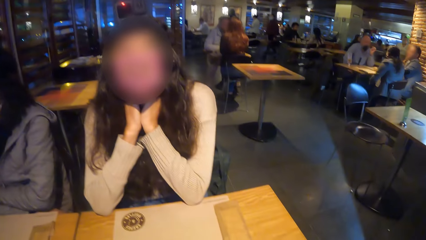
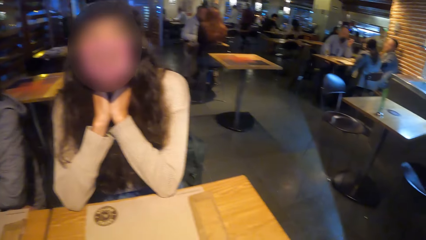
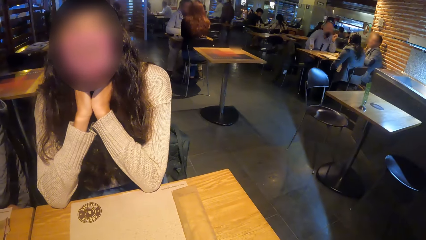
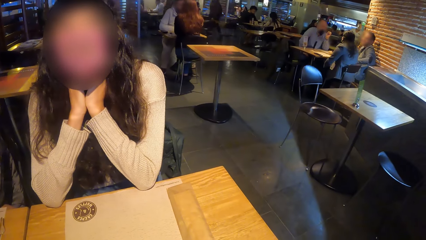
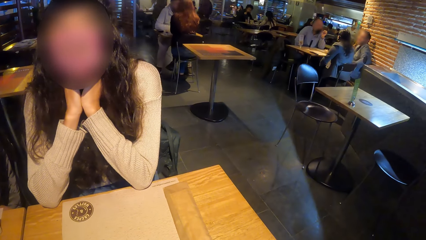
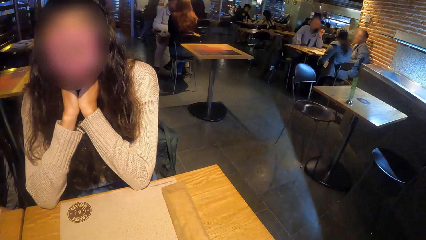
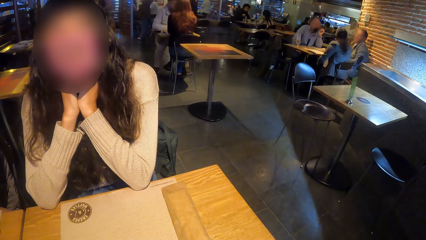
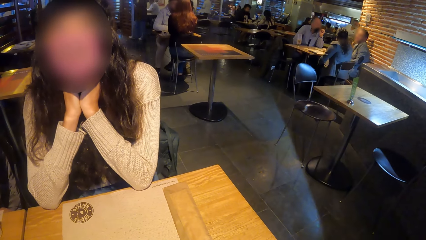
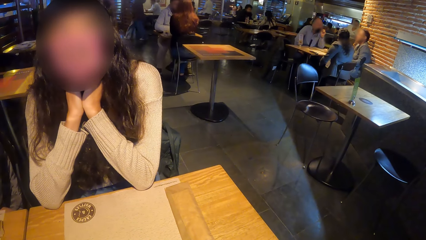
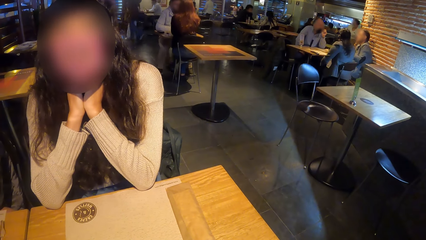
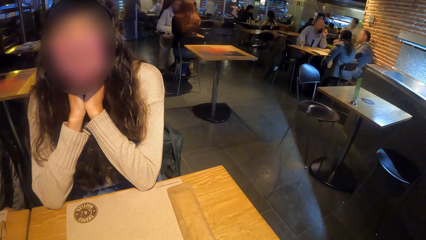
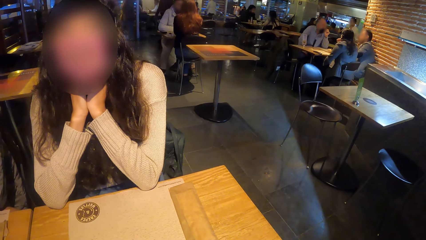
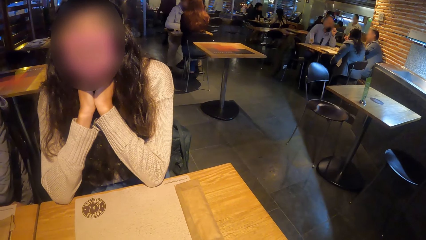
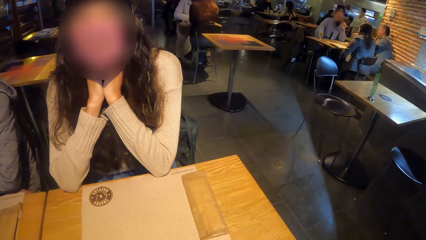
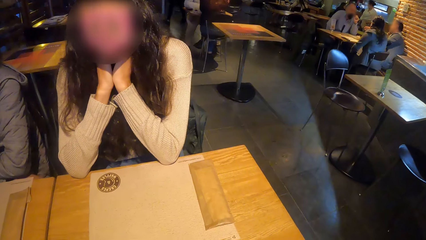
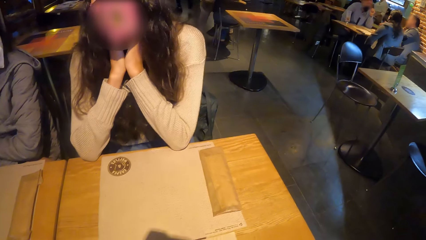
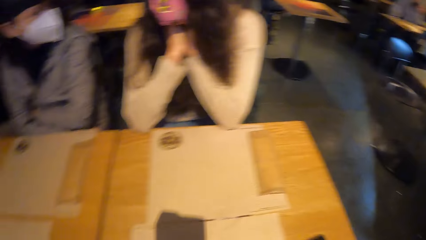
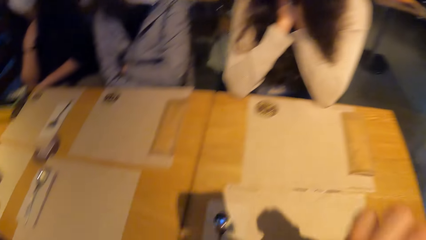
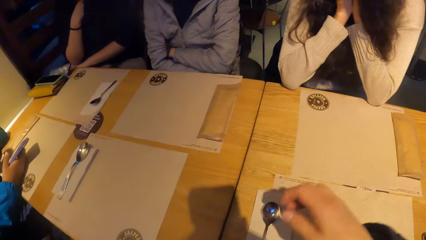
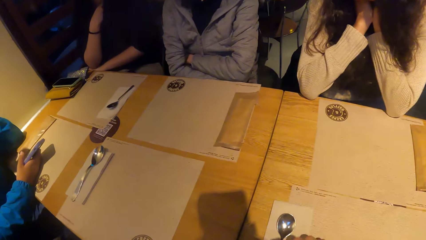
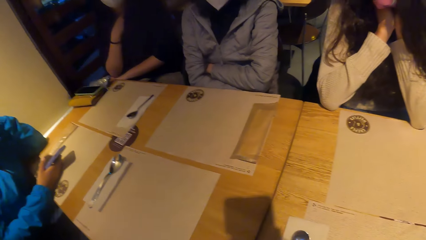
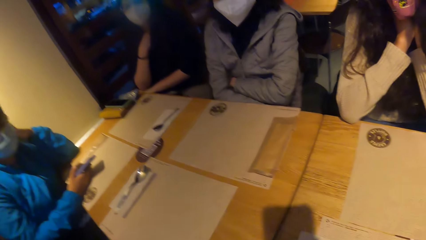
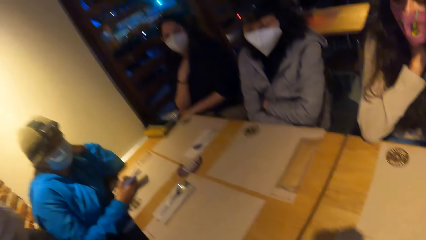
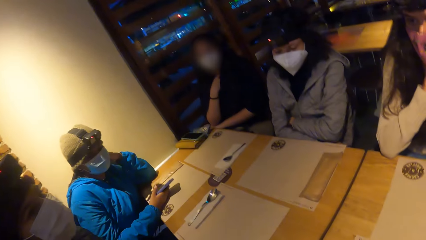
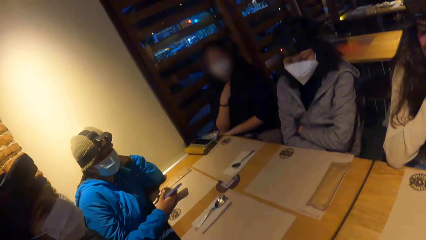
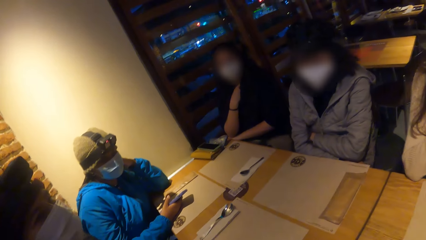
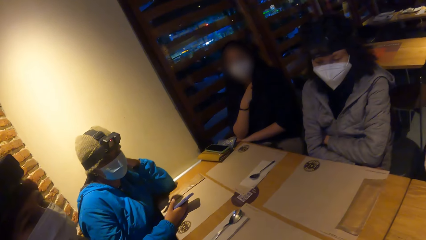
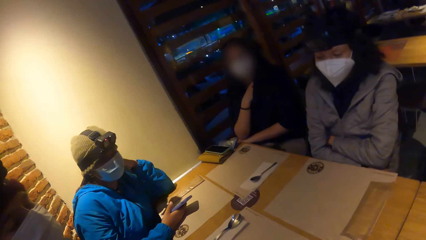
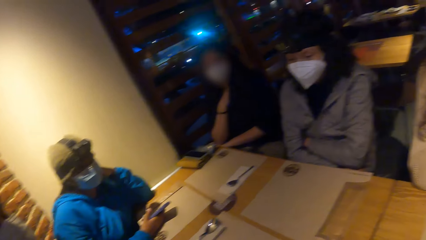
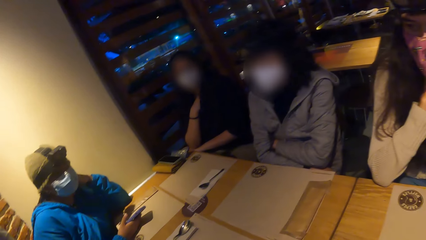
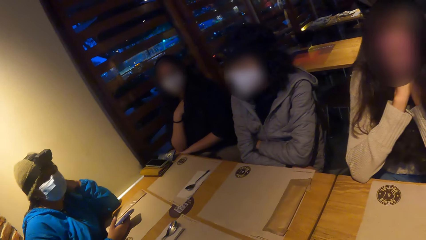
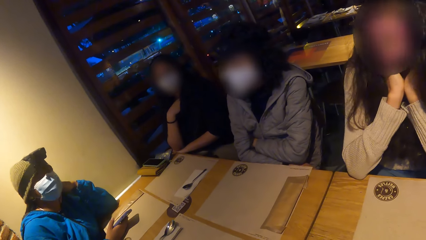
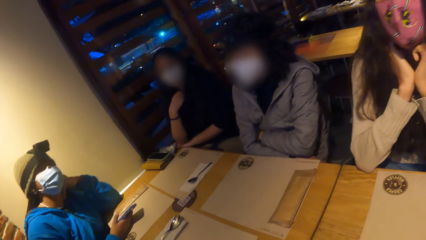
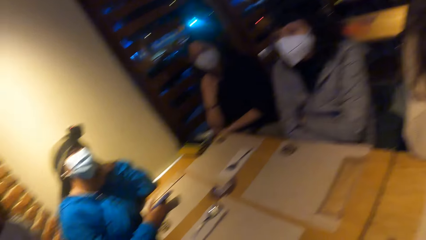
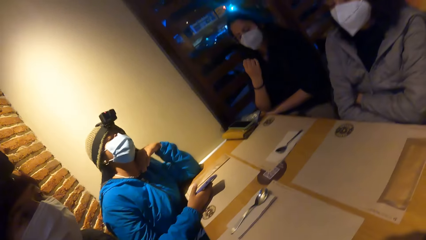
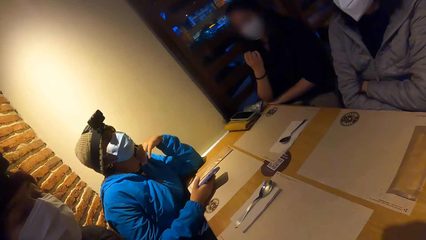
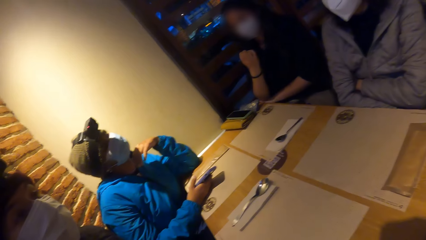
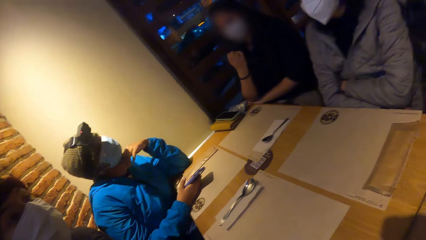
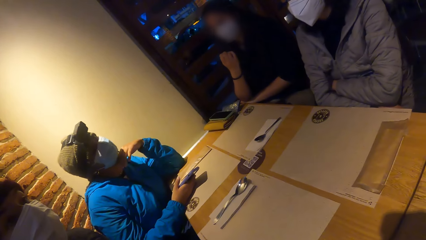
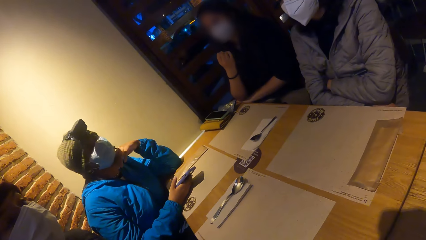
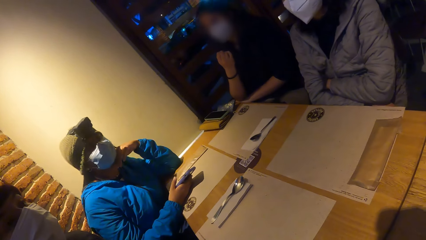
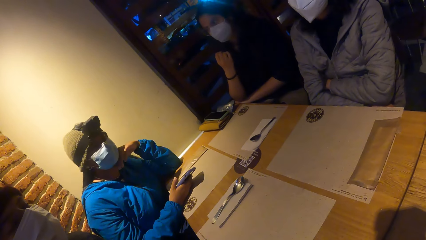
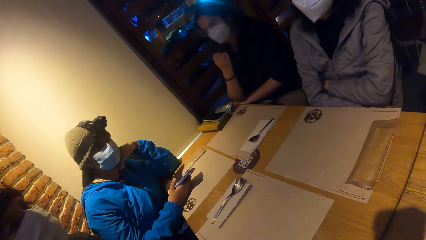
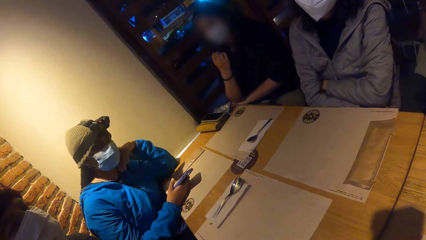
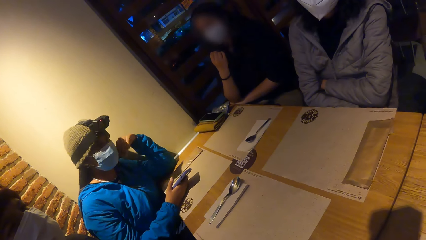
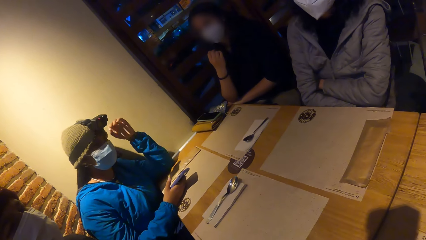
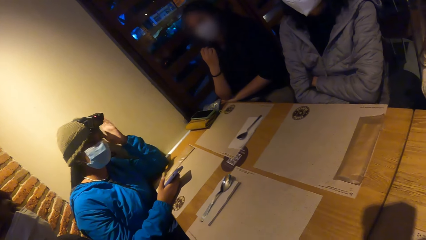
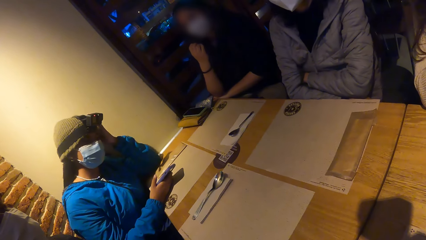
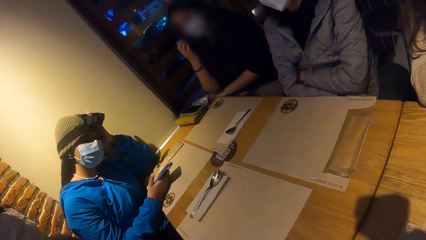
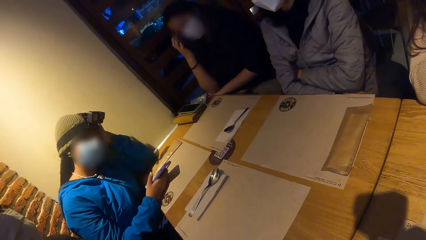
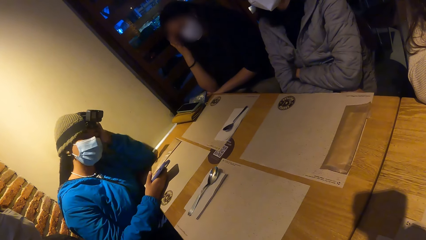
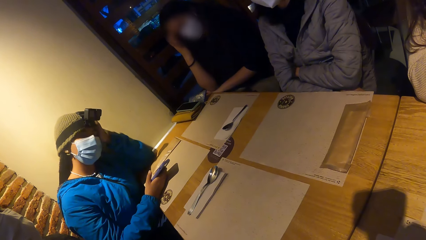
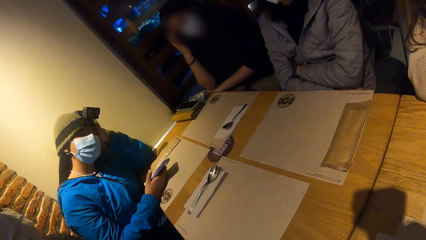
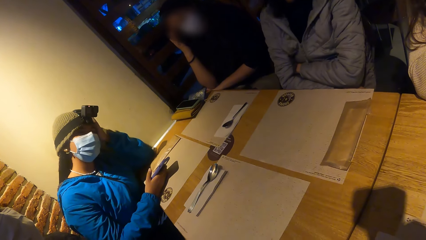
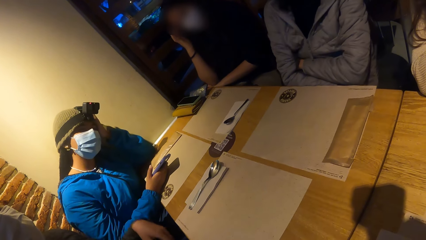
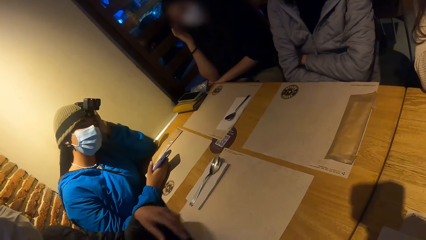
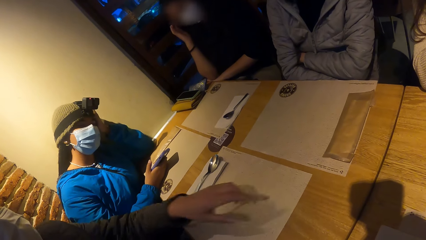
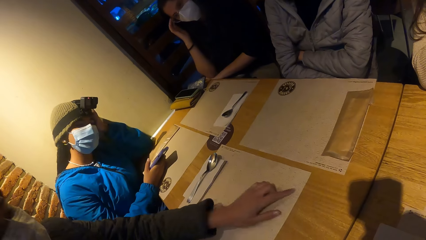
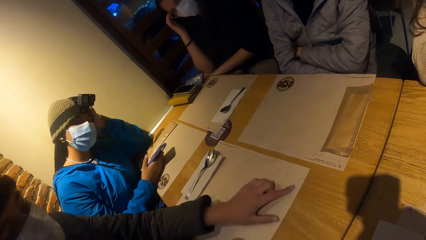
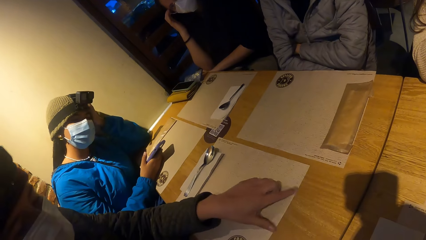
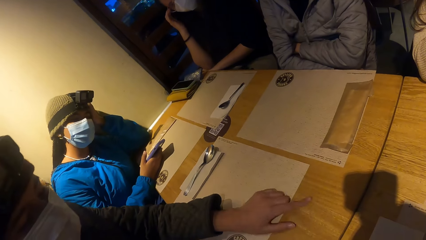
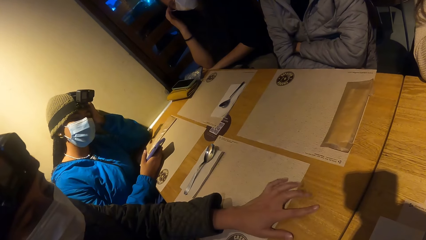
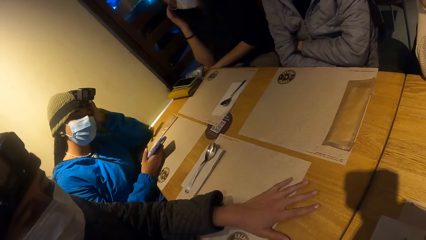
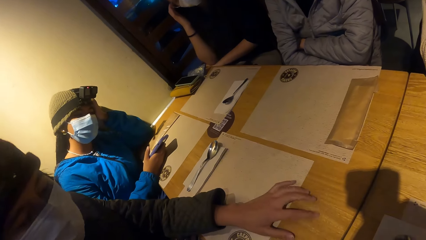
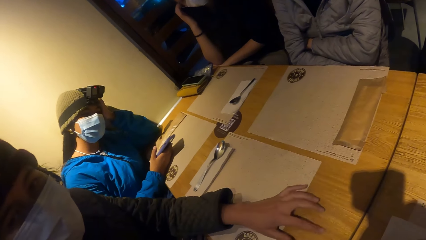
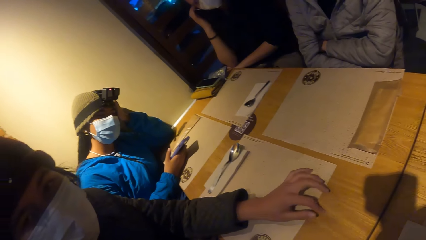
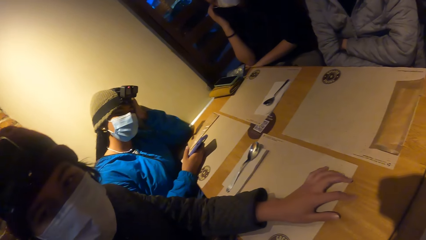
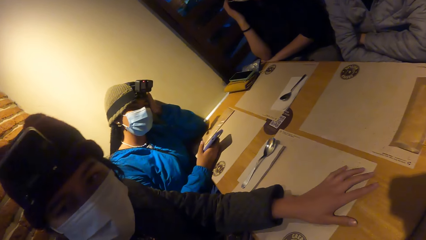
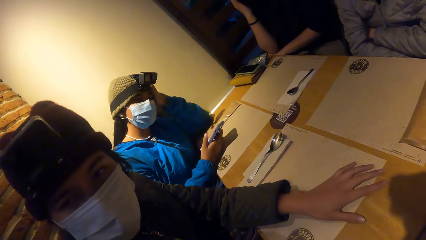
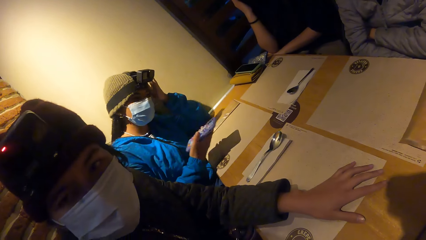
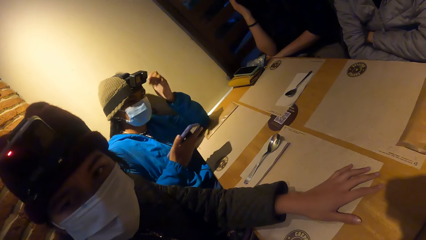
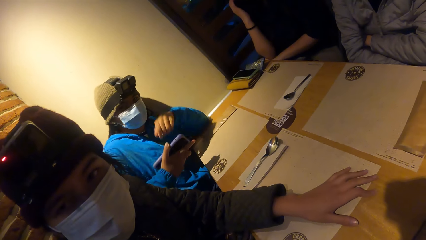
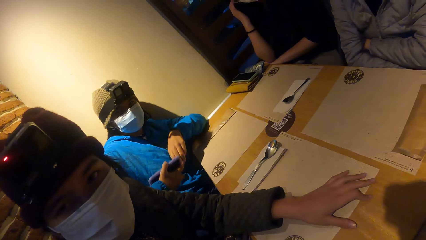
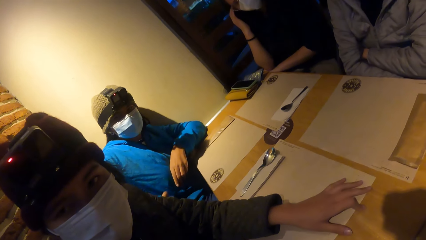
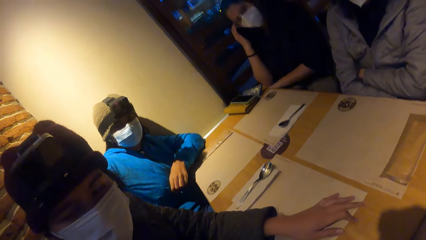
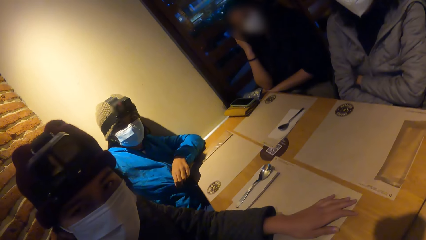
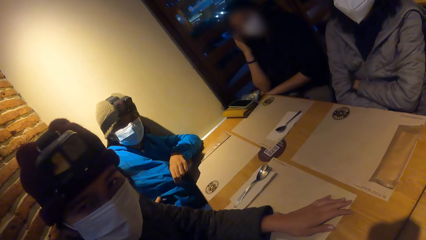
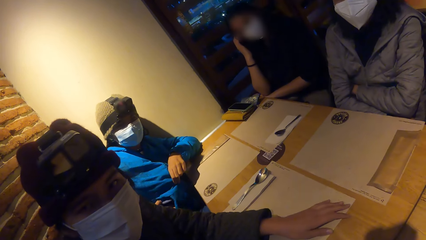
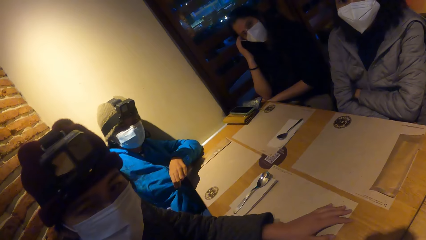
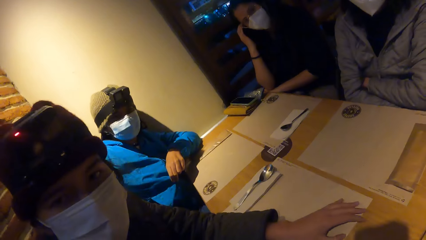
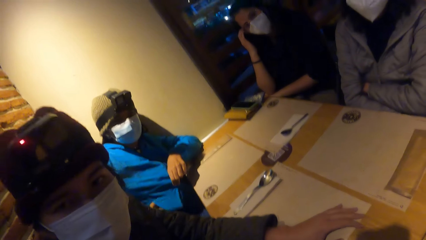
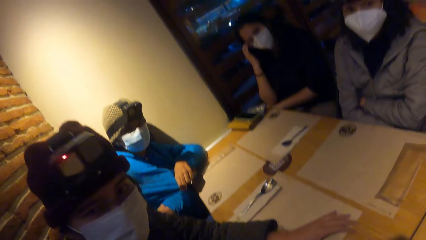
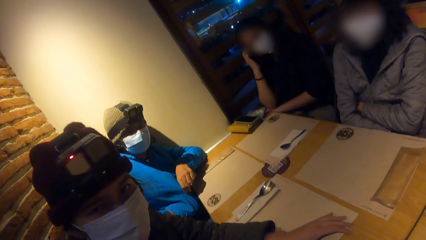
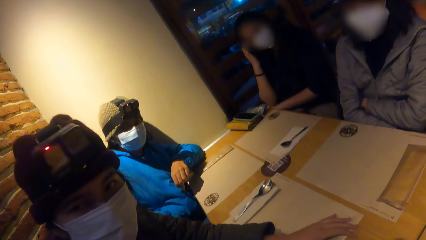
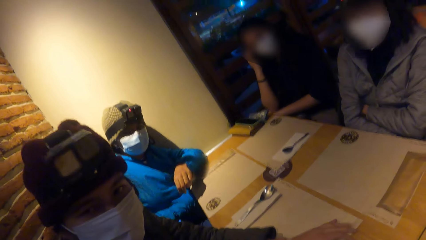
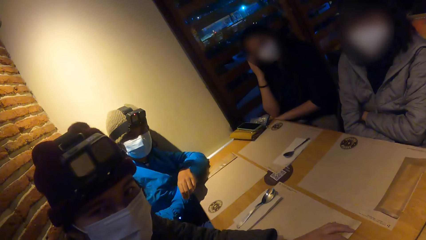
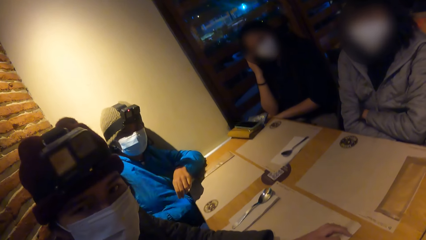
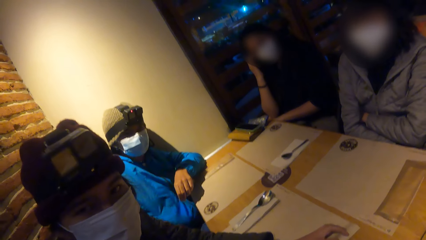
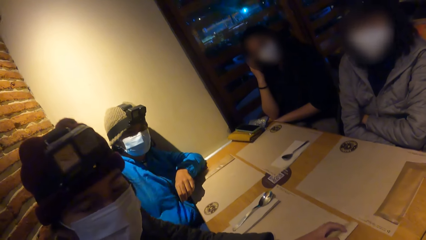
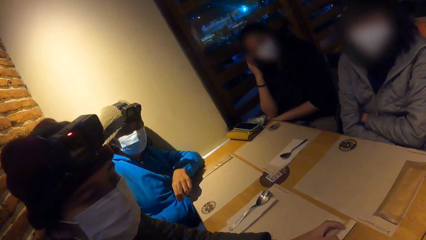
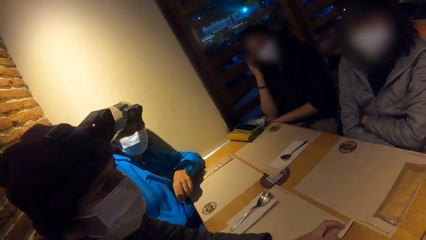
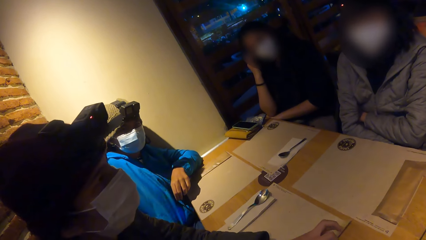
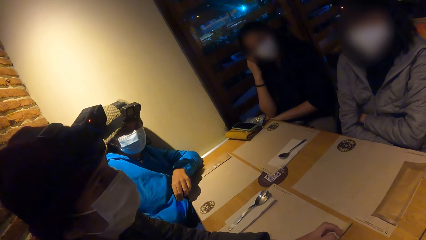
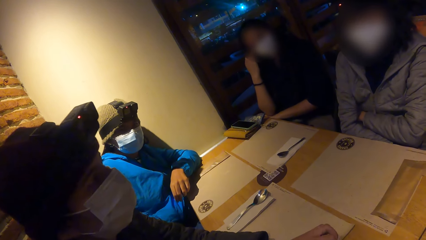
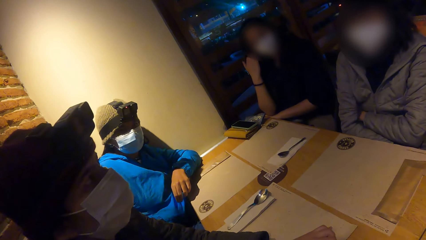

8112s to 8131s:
The camera wearer looks around. A person puts a hand on the face. A woman places her left hand on a table mat on the table. Another person converses with the camera wearer. The first person holds a jacket with her left hand and puts the phone in her jacket with her right hand. The woman fiddles with the table mat on the table with her left hand.
